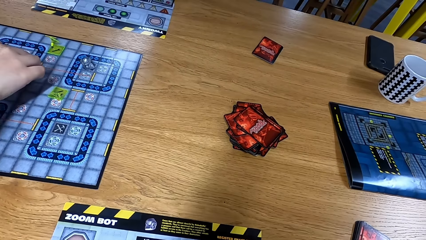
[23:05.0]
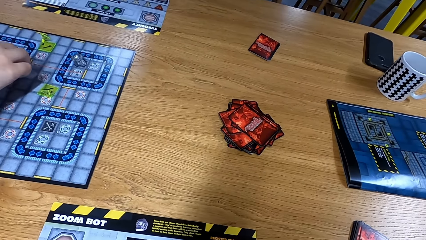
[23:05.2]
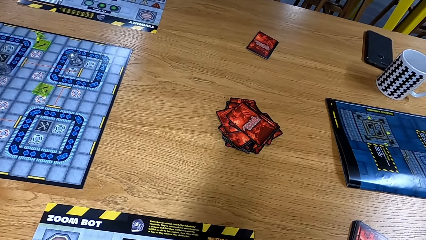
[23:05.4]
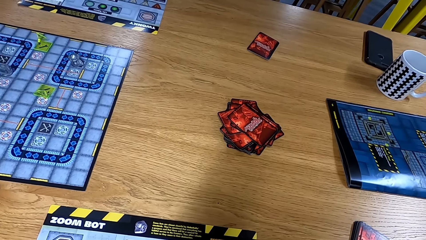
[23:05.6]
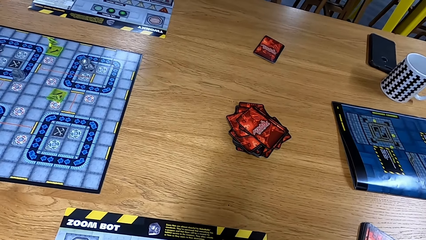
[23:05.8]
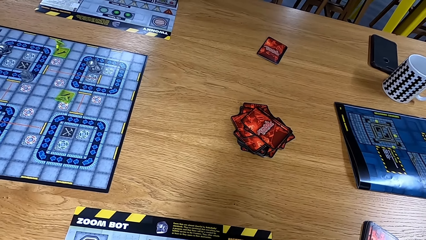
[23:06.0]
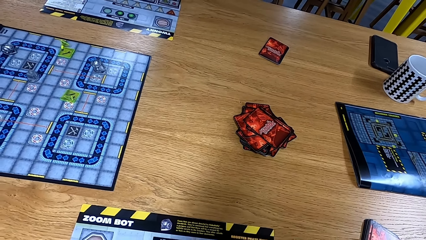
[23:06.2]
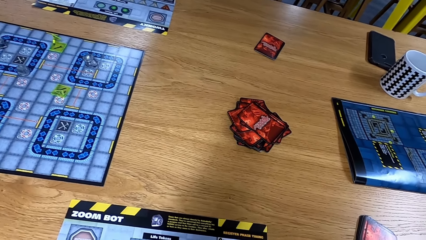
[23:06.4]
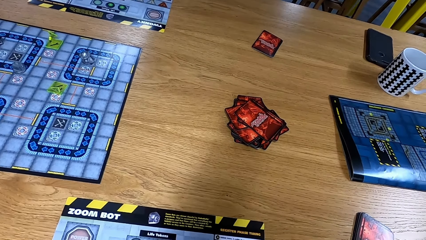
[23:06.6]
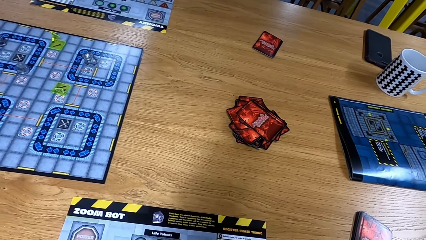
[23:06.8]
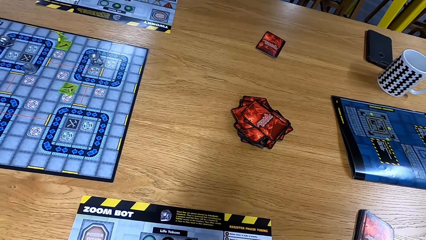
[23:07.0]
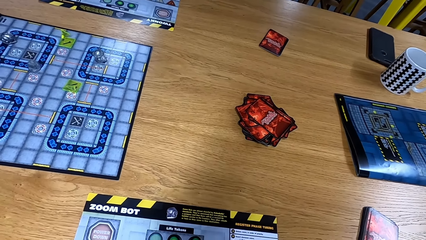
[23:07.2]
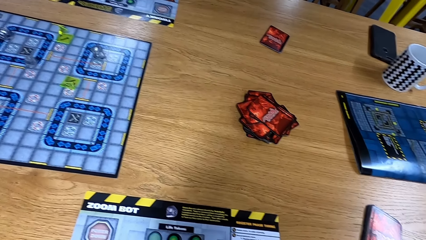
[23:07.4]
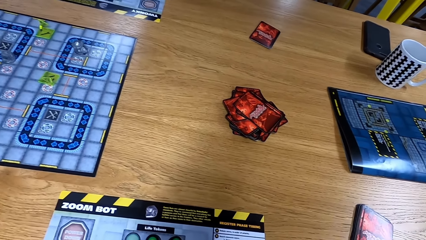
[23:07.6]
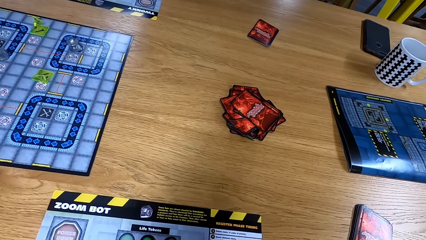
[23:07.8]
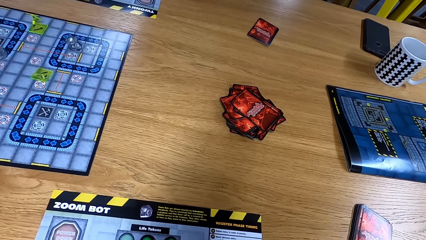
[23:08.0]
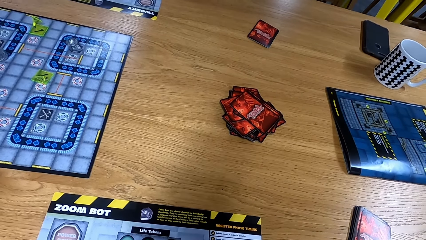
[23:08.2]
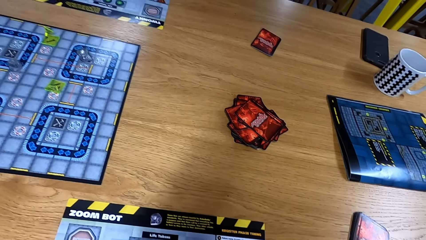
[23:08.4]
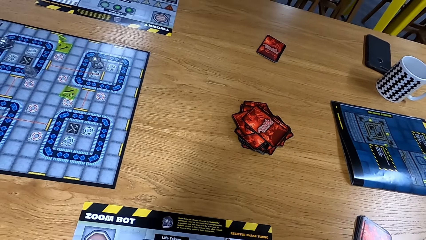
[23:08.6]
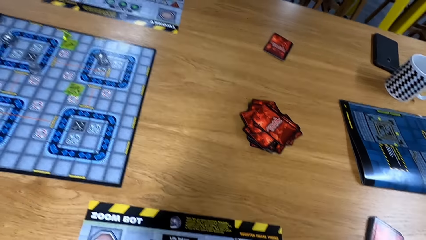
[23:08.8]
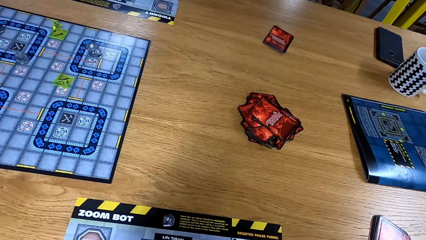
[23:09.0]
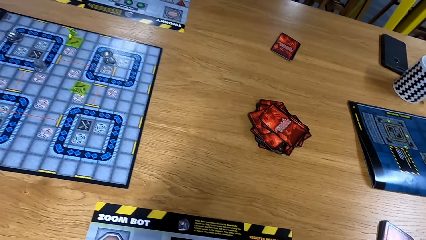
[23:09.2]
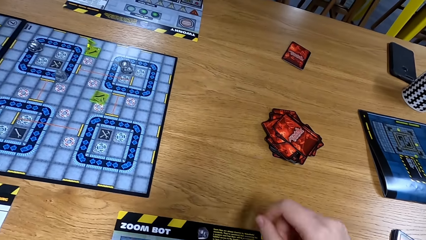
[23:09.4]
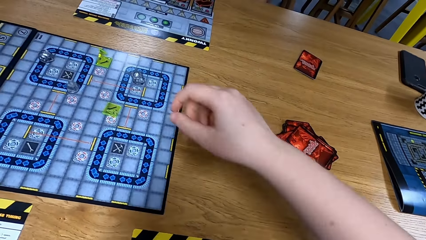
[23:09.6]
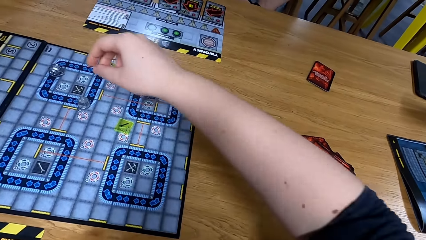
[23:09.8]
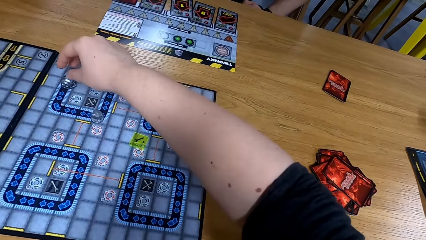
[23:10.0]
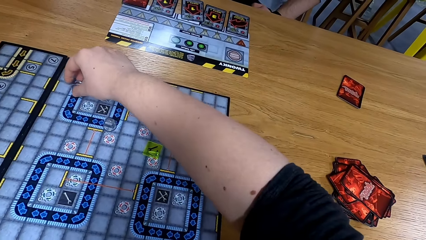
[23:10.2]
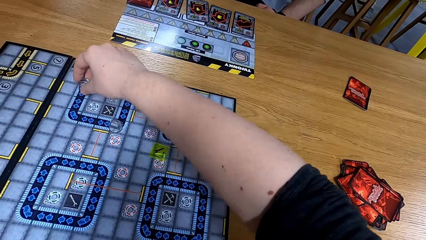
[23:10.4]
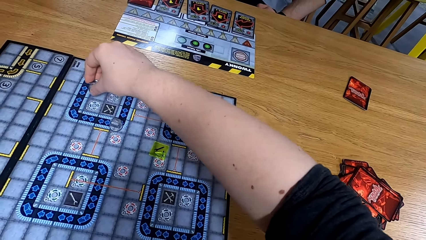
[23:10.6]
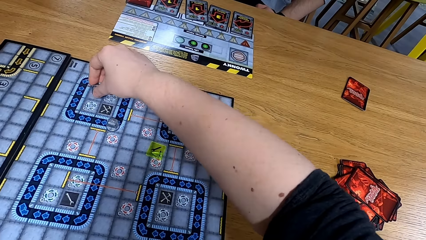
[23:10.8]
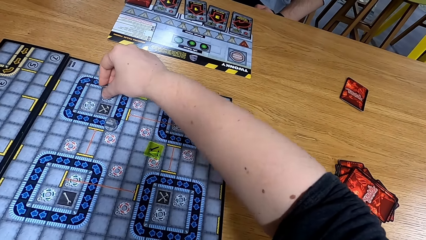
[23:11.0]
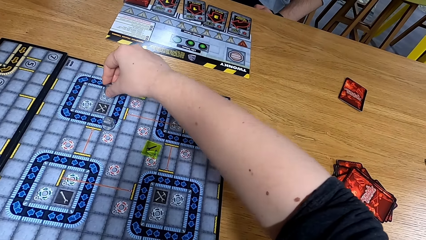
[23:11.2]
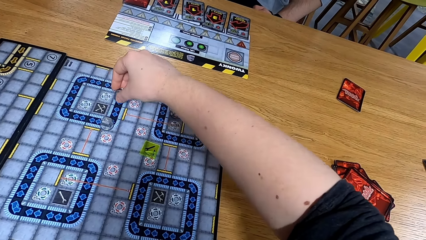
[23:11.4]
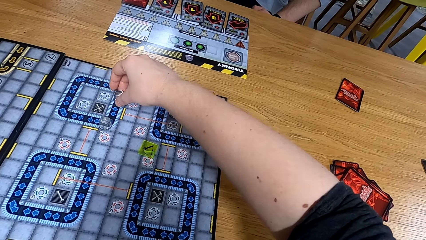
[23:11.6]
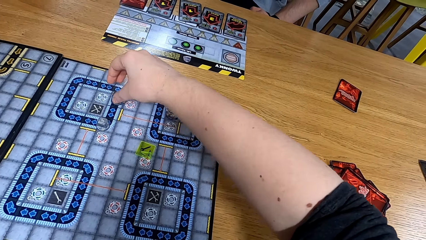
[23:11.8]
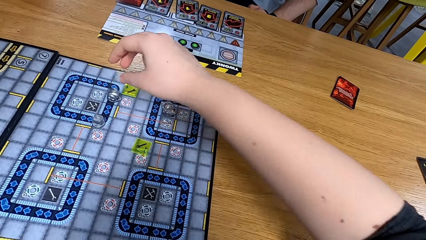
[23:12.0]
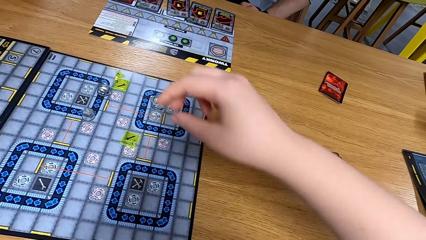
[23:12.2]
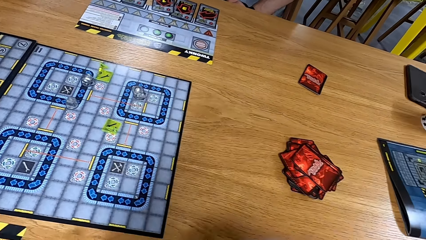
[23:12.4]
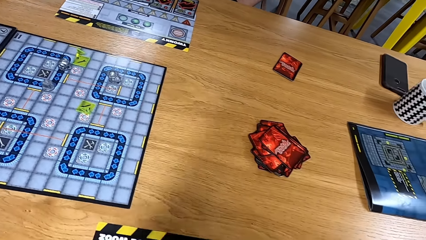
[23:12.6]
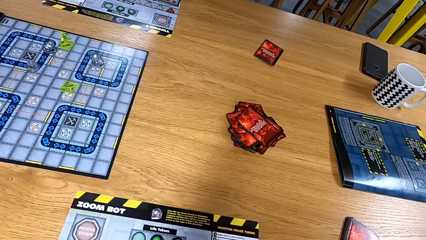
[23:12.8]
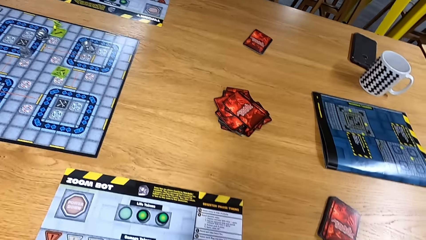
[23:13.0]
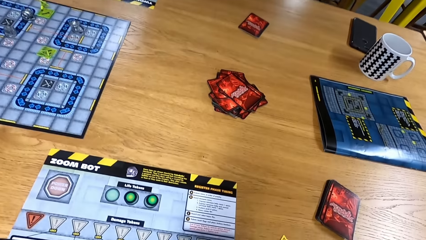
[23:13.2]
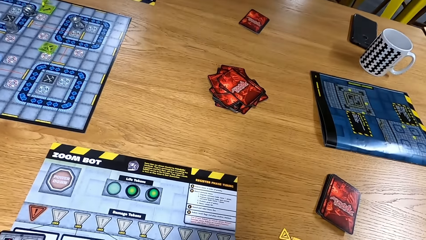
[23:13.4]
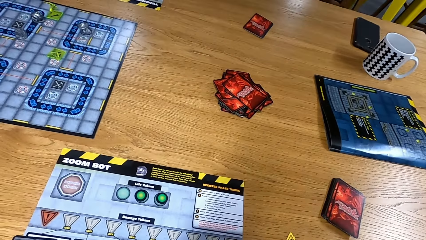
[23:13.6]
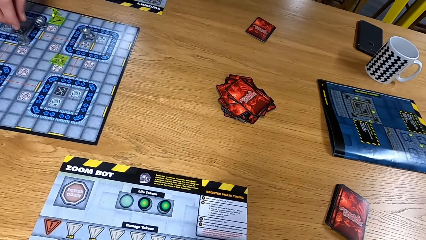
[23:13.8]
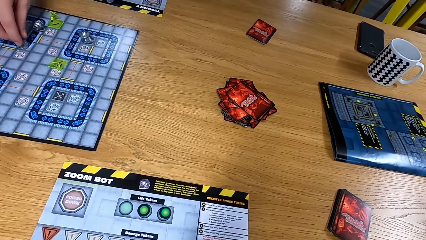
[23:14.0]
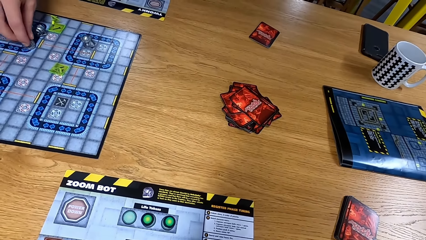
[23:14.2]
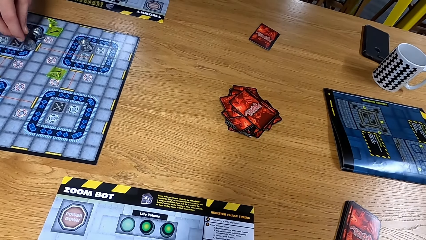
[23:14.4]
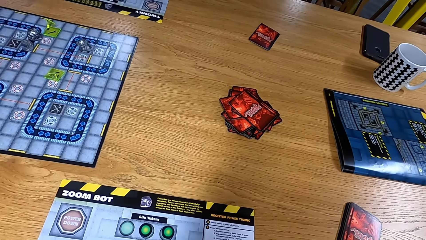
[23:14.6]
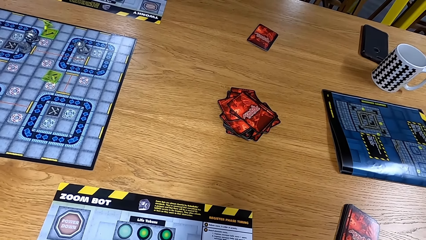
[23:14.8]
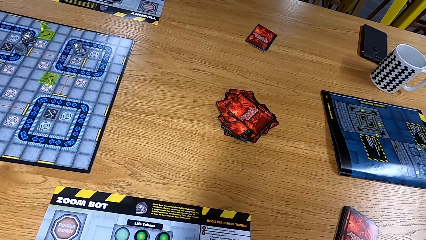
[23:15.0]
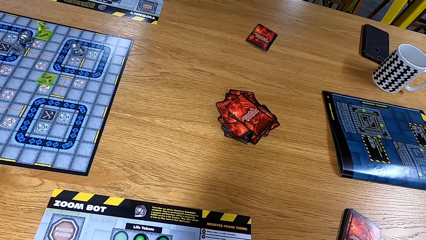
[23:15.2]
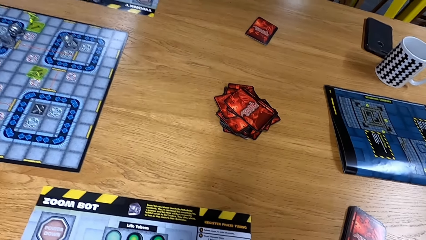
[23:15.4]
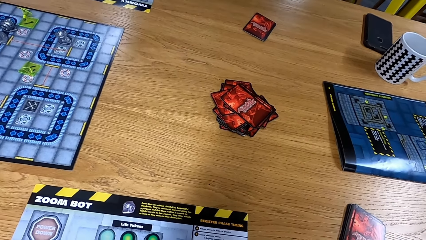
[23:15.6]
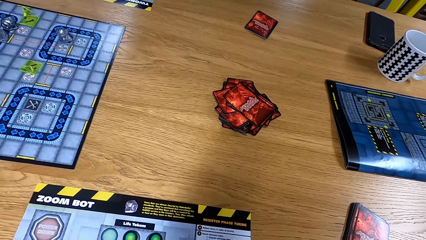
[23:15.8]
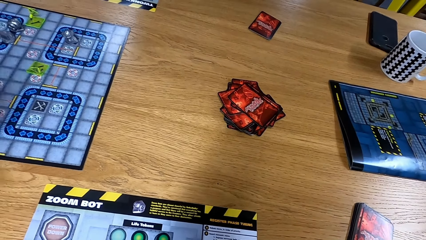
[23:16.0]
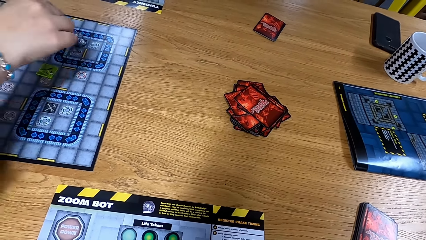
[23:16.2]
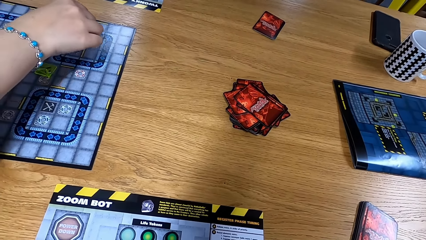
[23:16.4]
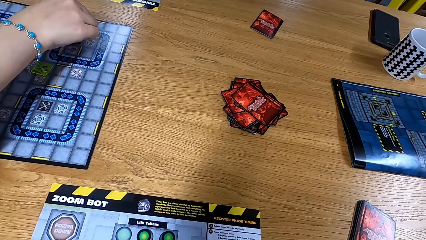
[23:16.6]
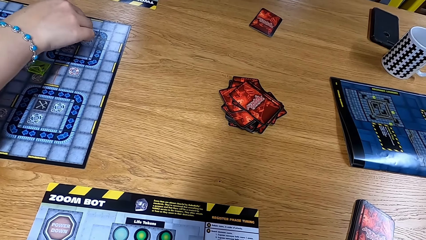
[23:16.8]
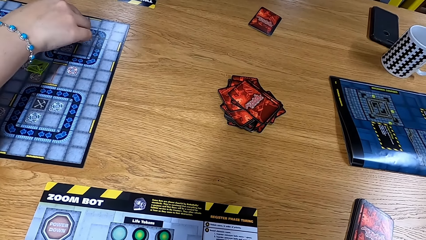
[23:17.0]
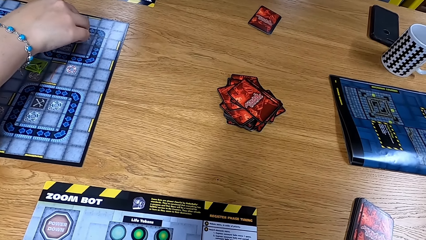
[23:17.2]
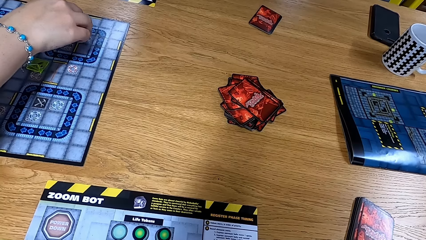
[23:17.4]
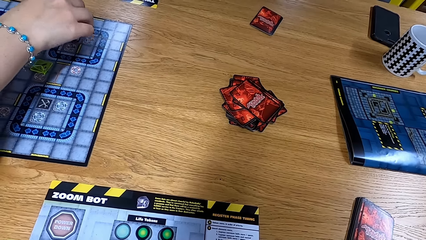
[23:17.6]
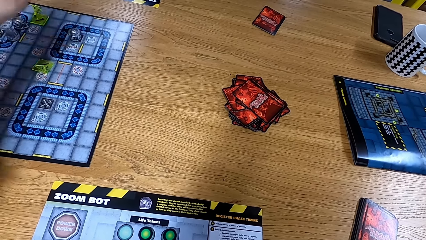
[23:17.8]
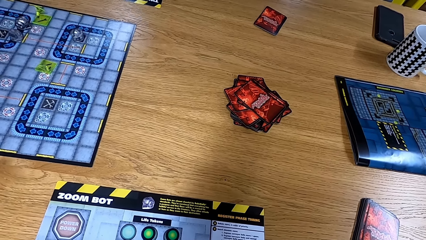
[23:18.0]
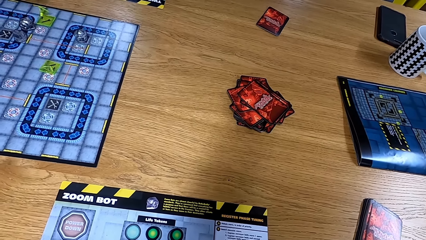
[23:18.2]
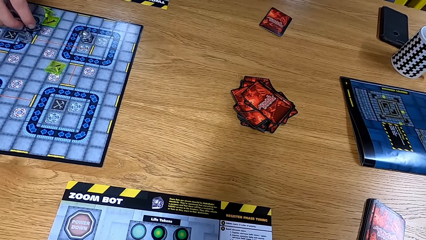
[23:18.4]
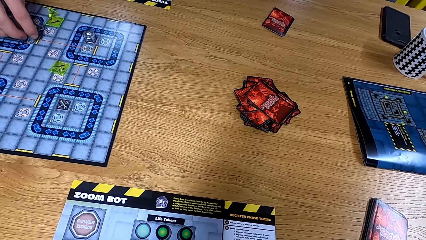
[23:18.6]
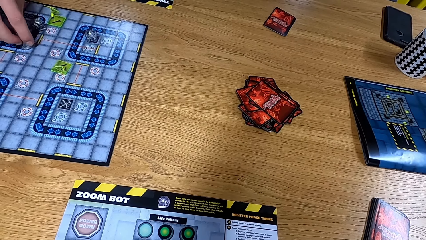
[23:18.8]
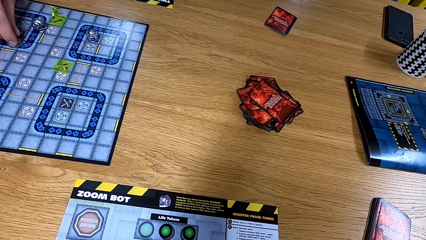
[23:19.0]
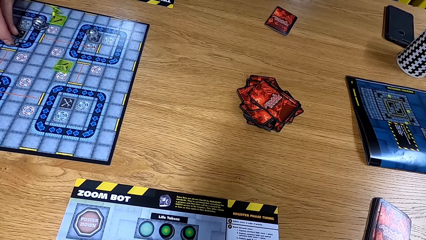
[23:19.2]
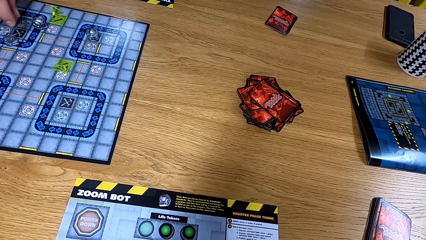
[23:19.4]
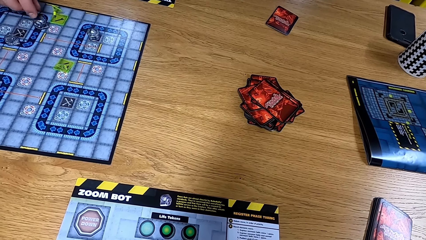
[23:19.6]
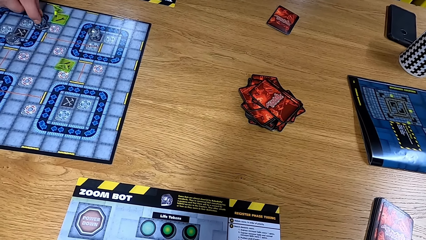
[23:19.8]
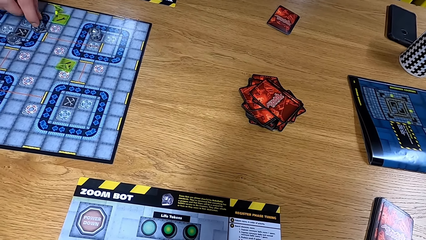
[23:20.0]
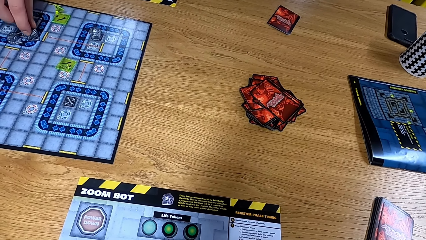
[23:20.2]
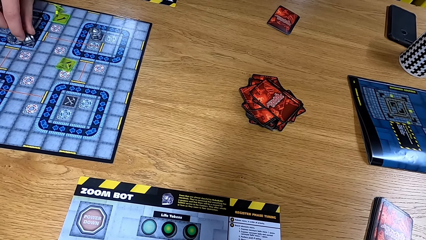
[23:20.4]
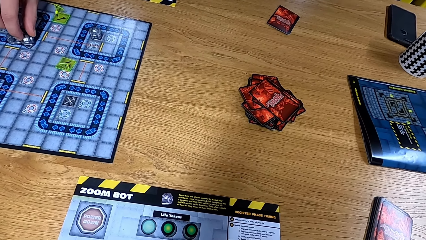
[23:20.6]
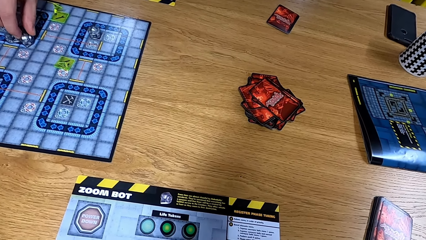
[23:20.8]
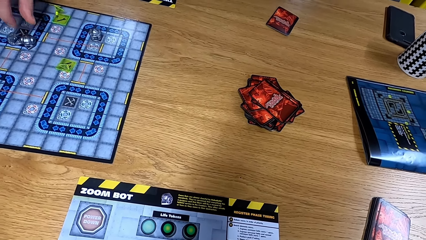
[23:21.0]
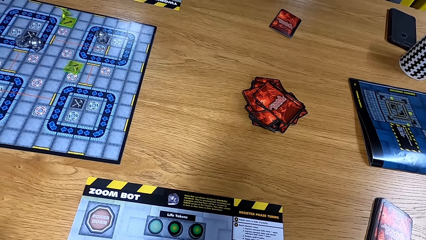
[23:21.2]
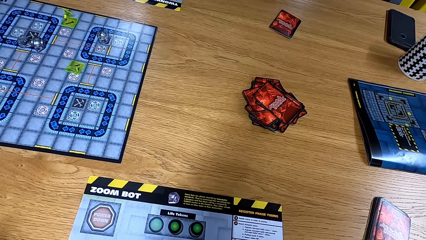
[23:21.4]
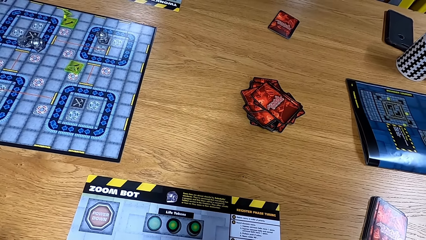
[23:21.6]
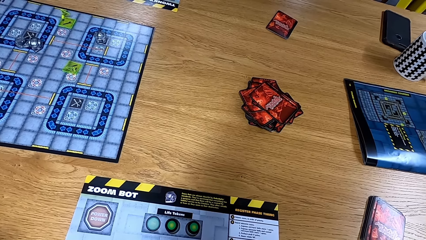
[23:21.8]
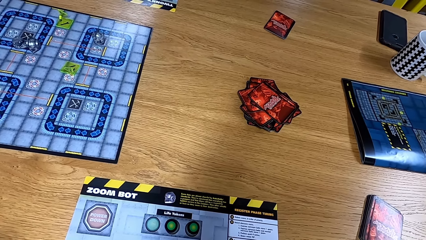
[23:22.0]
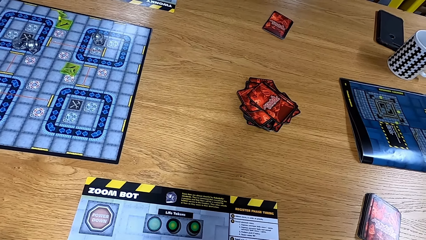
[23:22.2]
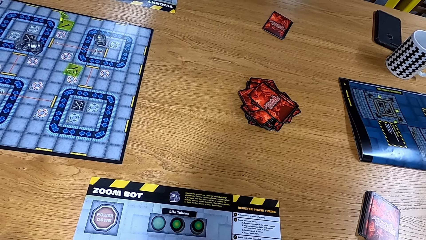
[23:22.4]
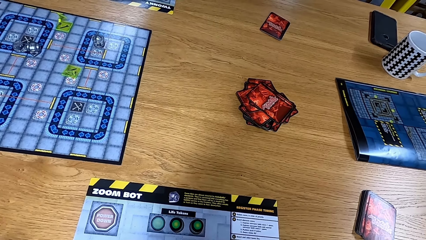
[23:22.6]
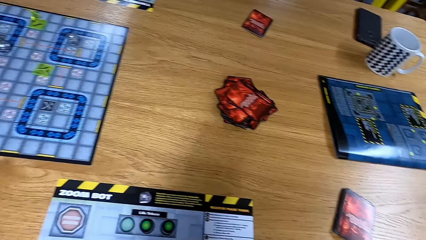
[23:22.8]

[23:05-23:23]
The camera wearer looks at the board. They move a dice on the board. A man moves a dice on the board. Another man moves a dice on the board. The first man moves a dice on the board.
